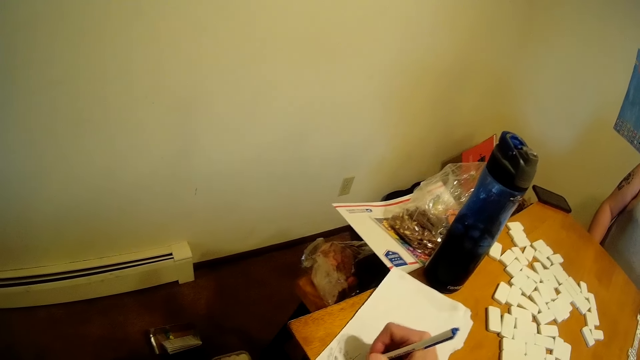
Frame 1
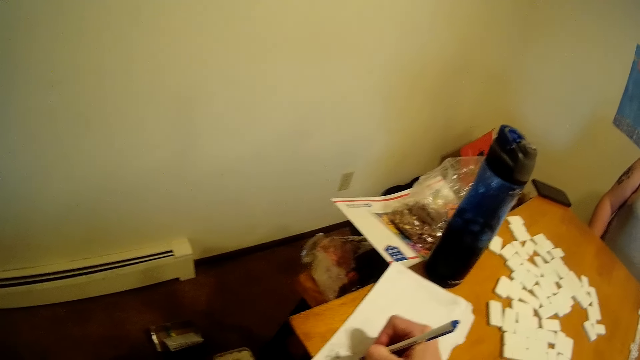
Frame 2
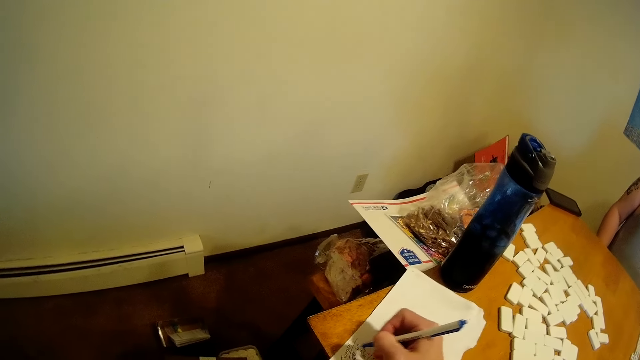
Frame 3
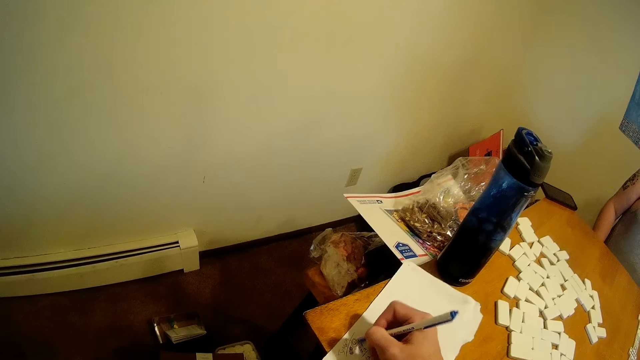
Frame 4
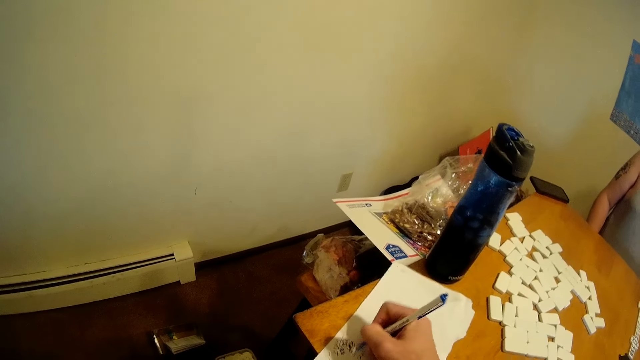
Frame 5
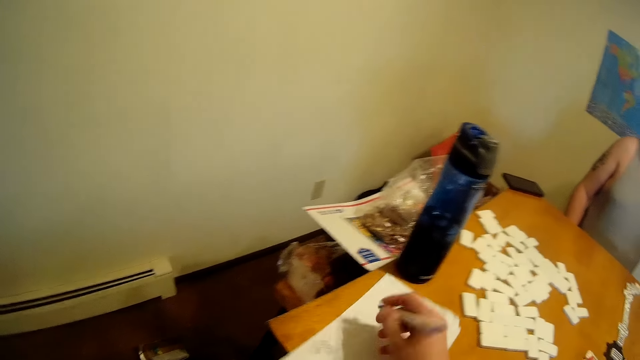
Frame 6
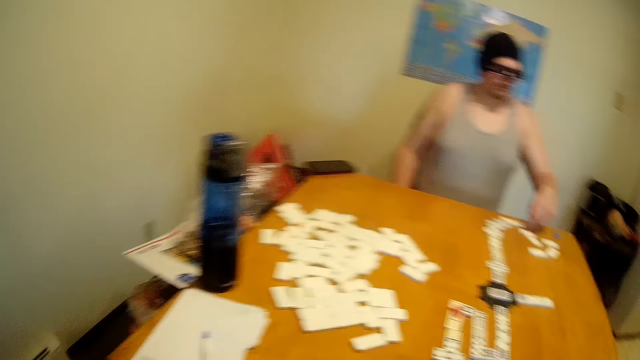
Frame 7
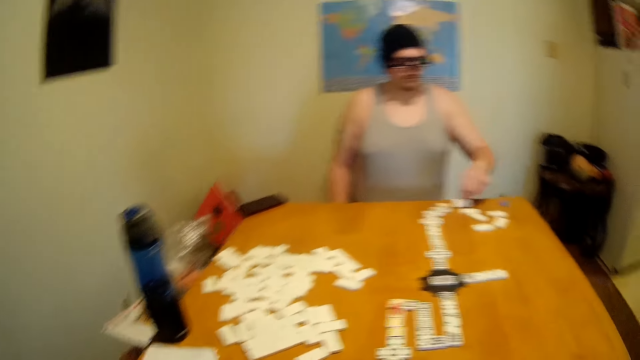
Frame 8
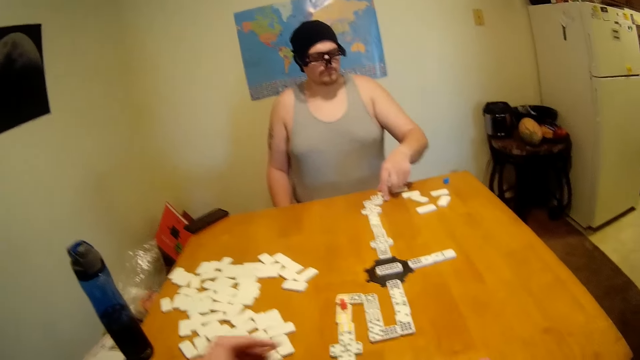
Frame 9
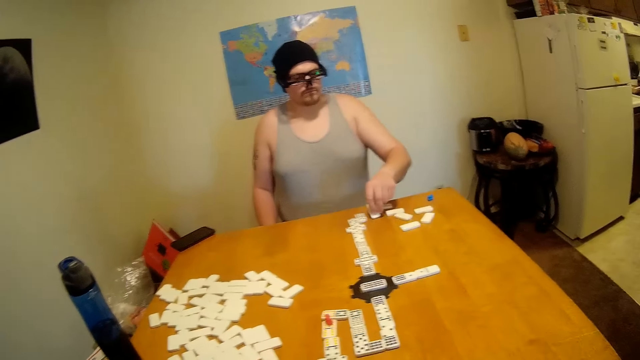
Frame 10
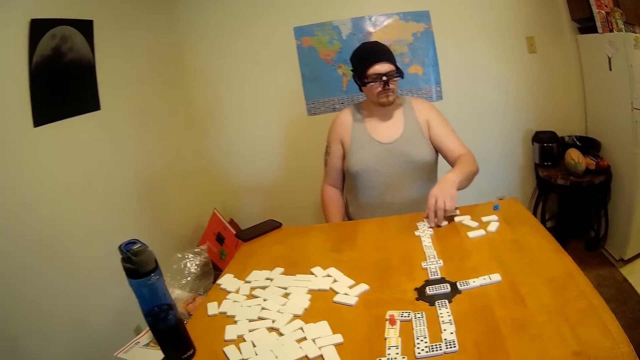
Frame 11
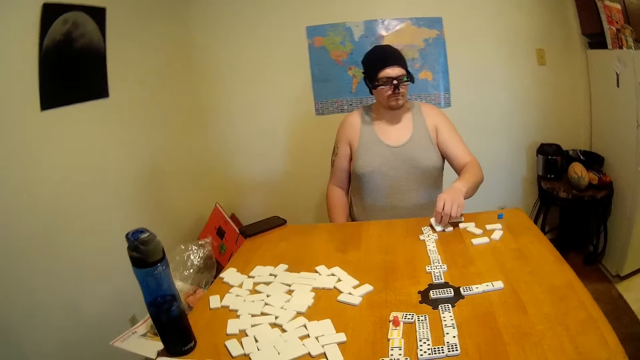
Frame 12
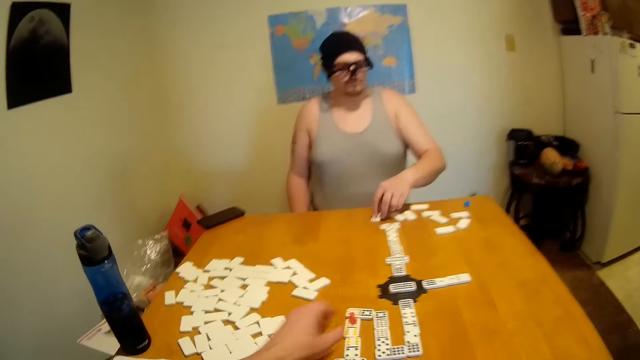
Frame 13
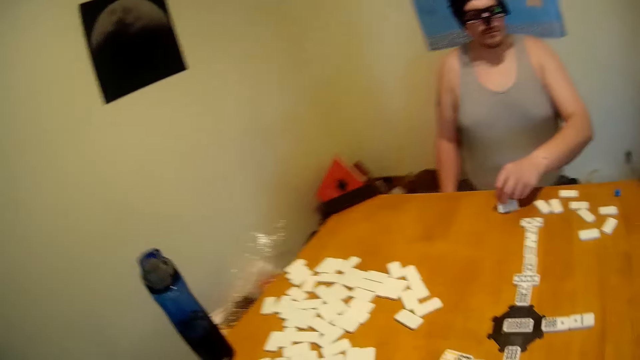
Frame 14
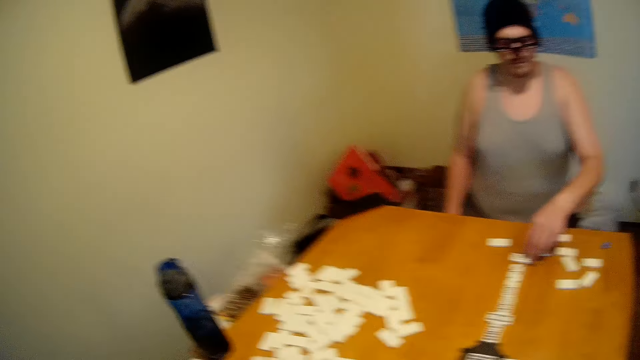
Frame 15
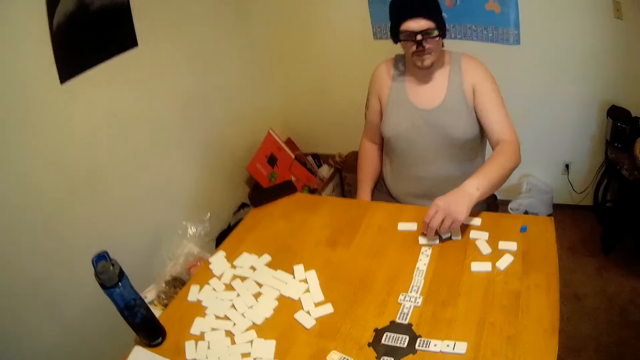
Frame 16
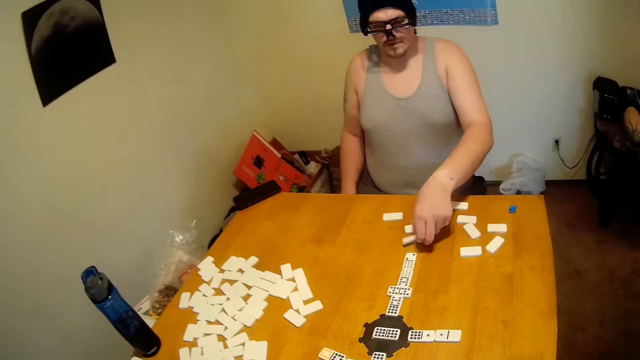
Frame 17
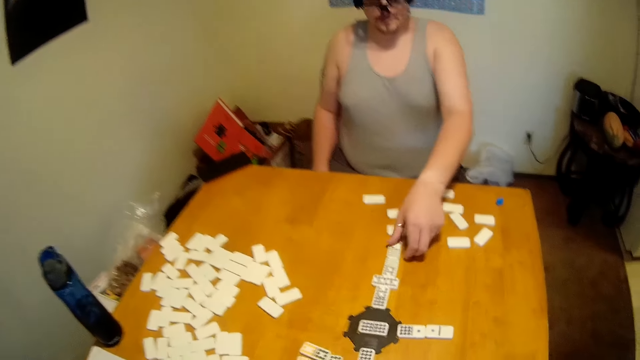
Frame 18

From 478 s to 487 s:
The man turns the dice face down. The camera wearer looks around. They pick up the dice.

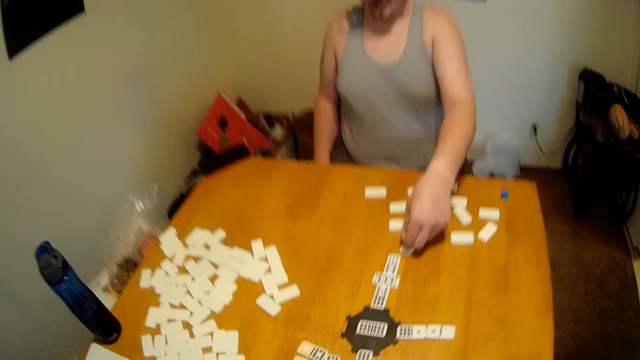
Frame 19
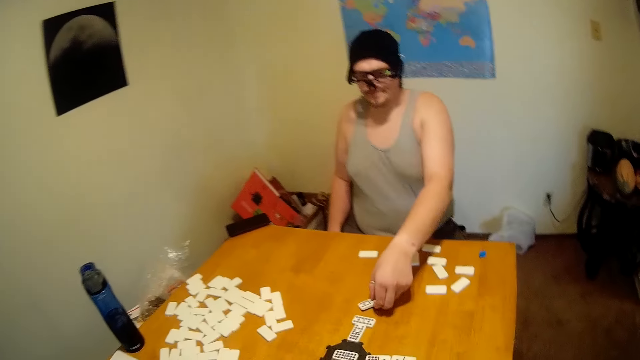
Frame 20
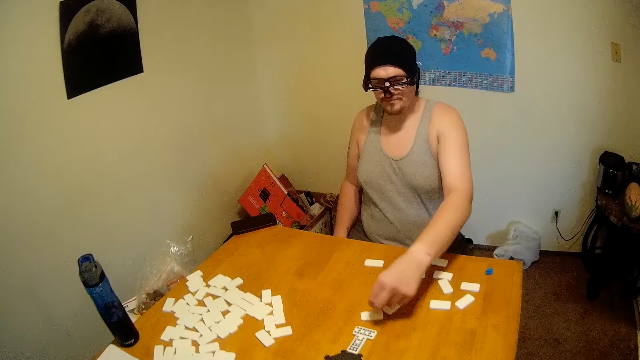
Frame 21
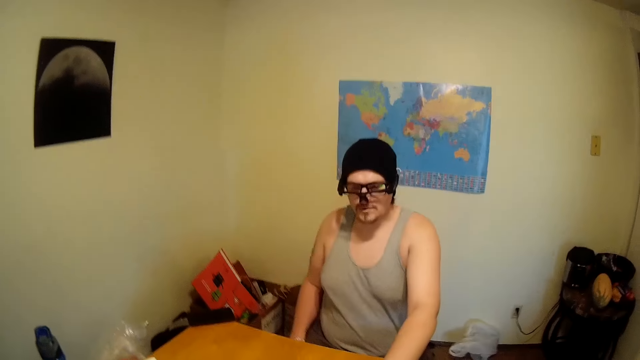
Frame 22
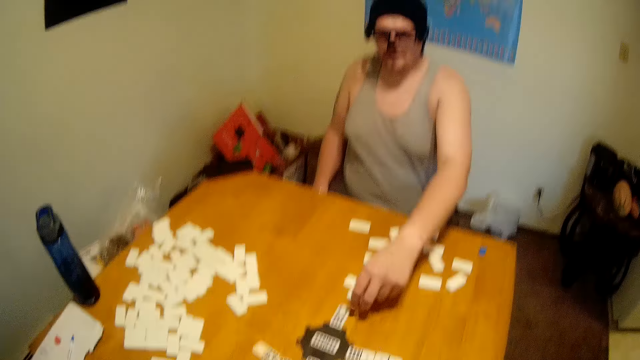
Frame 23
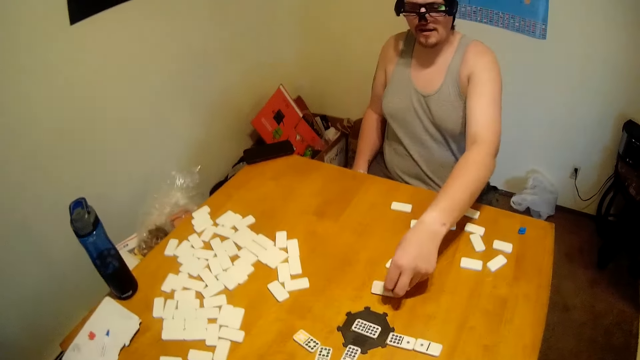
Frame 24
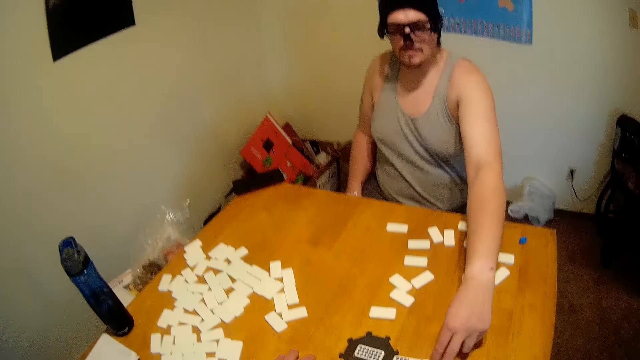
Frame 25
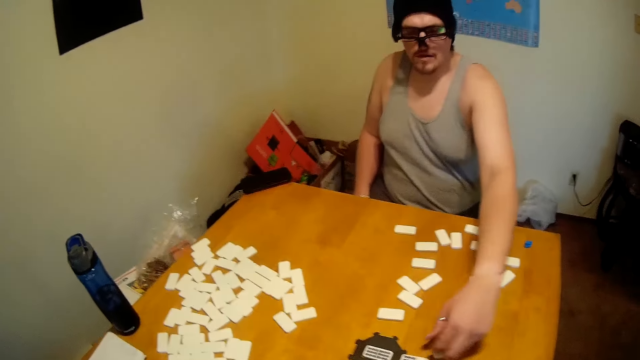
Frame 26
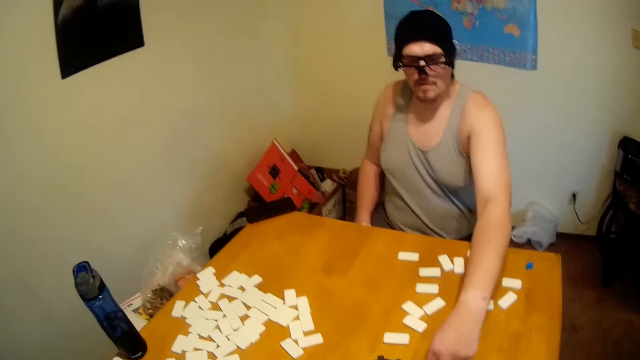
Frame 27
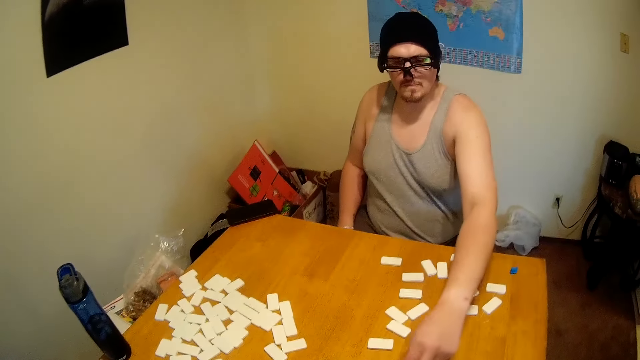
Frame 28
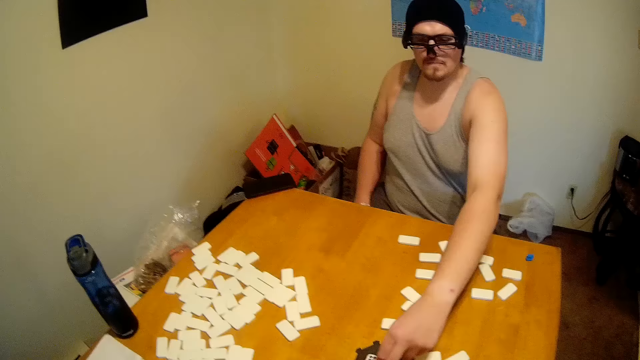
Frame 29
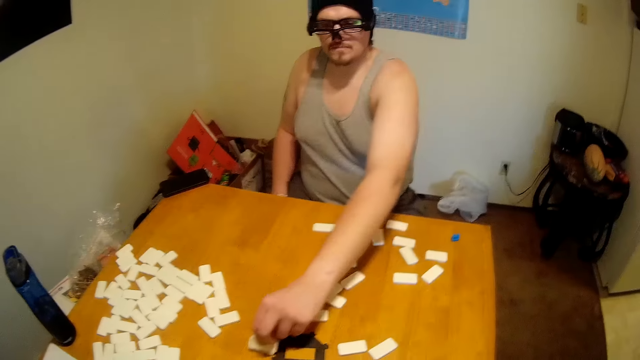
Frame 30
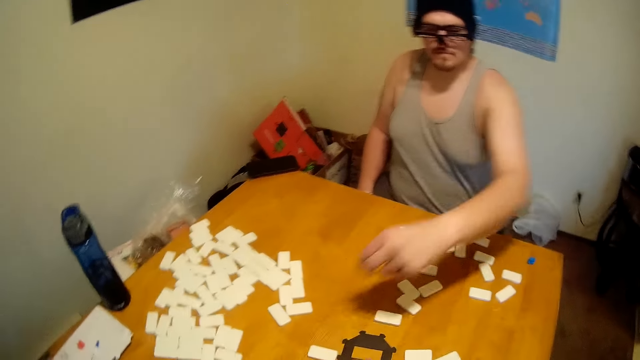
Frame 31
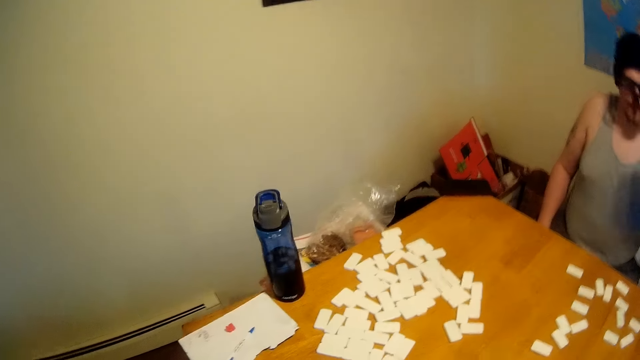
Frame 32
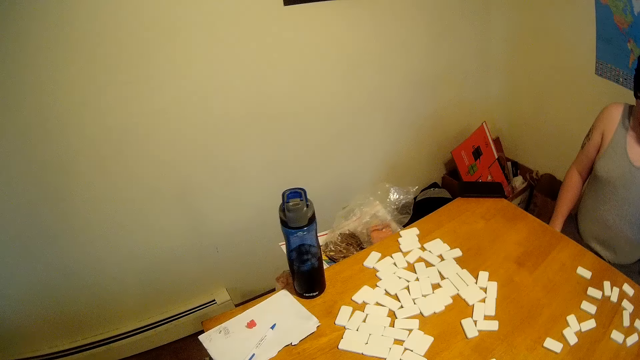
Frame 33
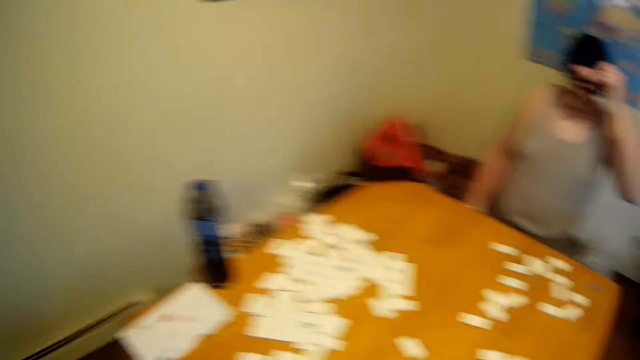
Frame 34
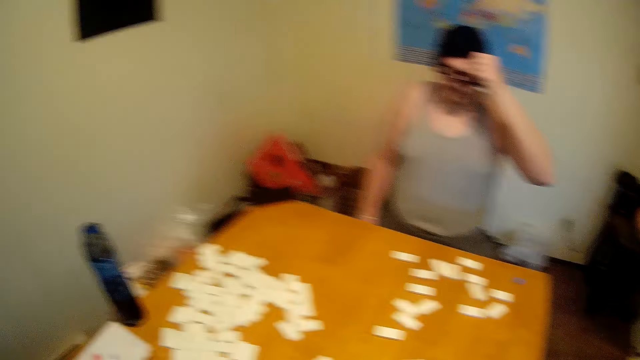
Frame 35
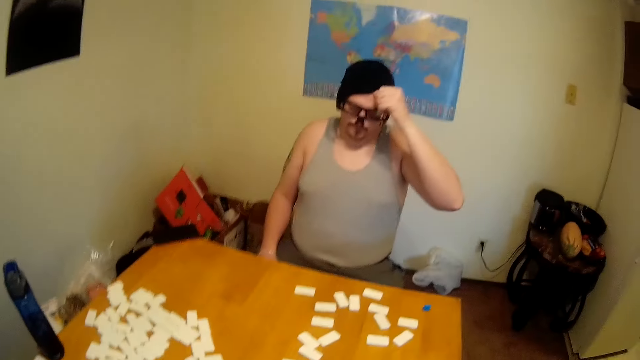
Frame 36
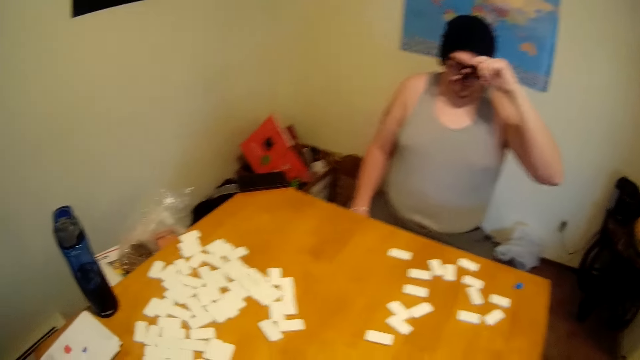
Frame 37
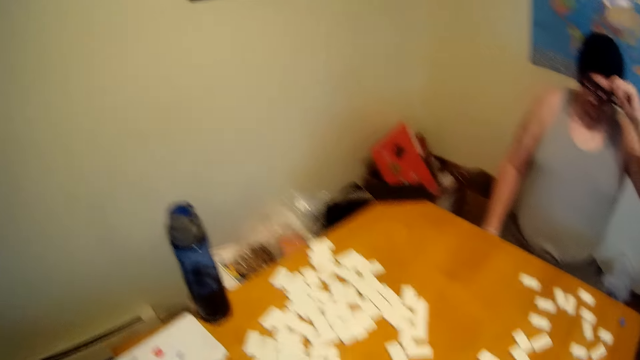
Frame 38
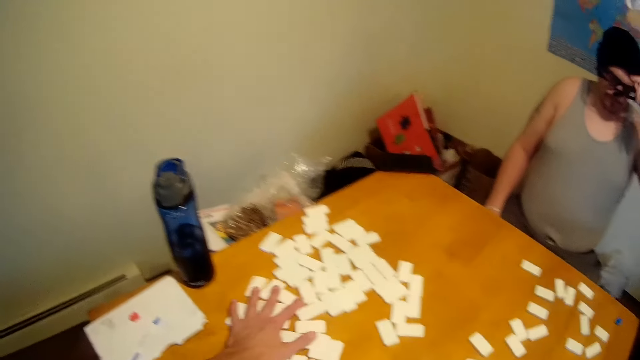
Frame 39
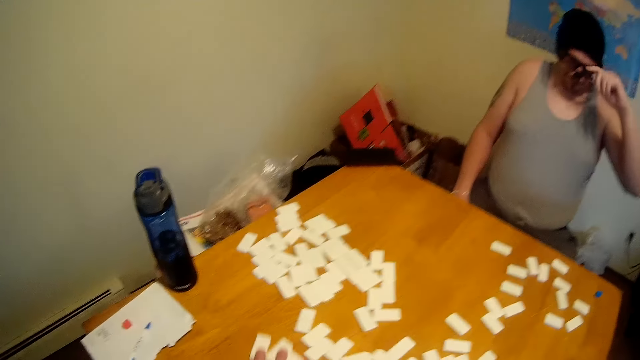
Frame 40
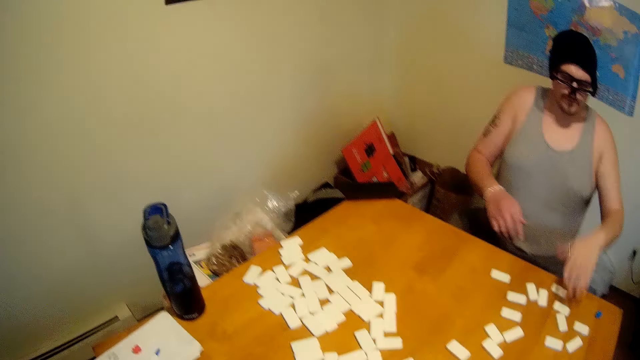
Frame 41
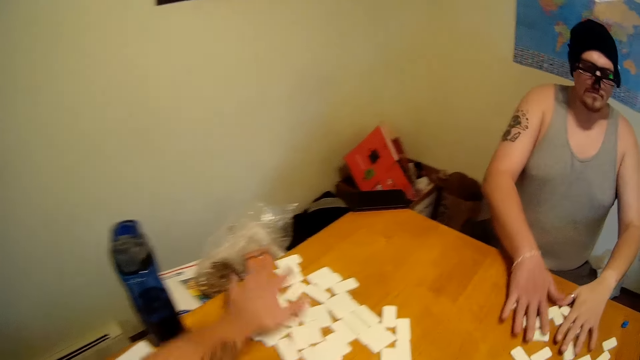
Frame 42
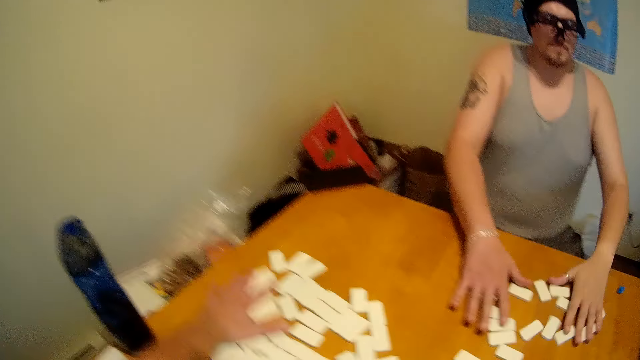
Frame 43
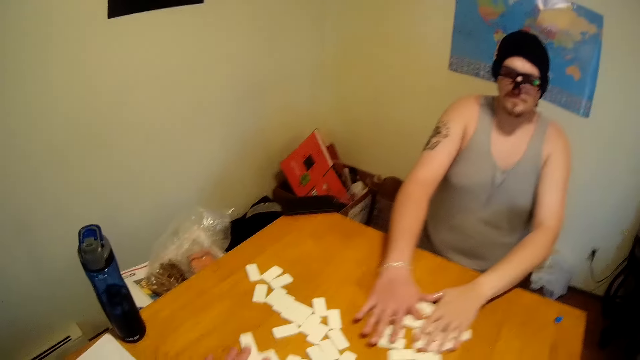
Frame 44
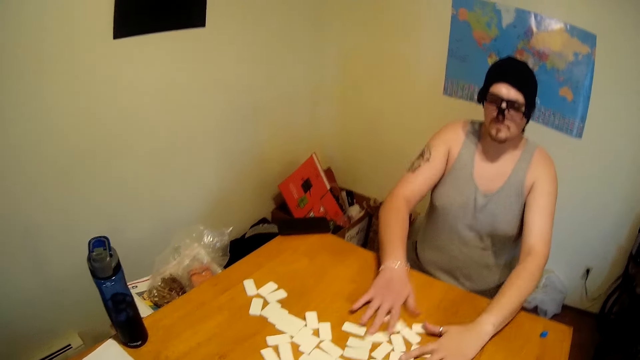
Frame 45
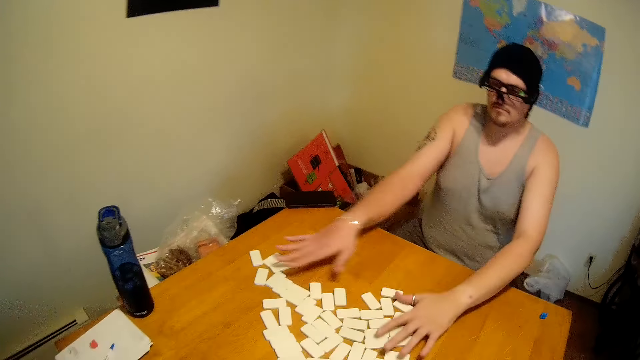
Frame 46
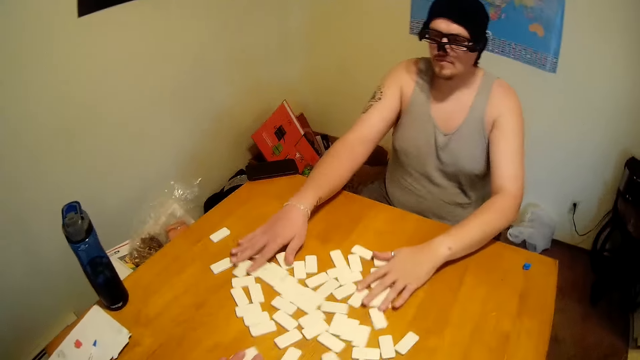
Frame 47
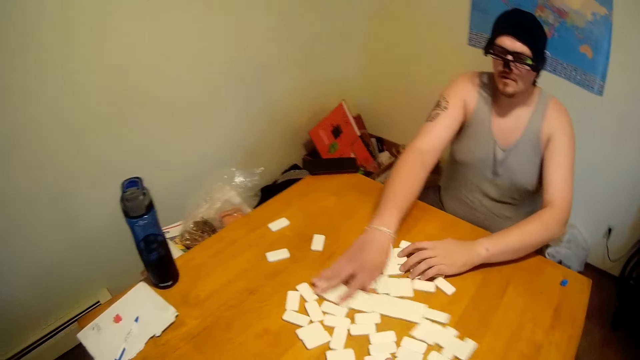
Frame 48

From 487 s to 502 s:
The camera wearer looks around. They talk to a man. The man touches sunglasses. The camera wearer looks around. They drag something on the table and mix dice. The man pushes the dice. The camera wearer mixes the dice. The man pushes the dice and releases the dice. The man drags something on the table.
